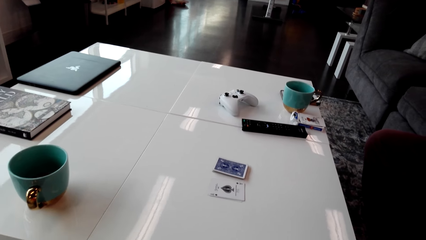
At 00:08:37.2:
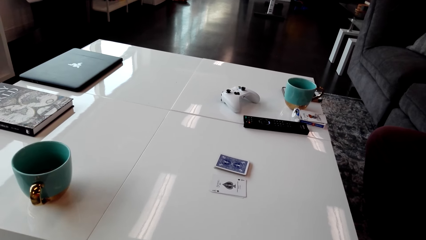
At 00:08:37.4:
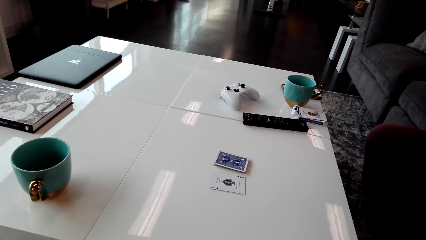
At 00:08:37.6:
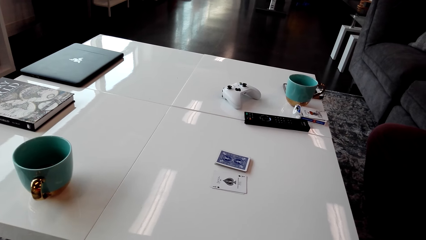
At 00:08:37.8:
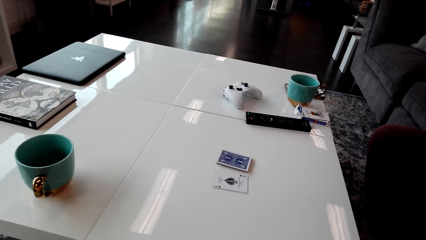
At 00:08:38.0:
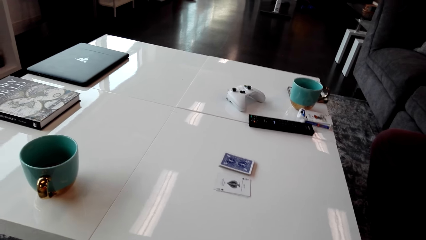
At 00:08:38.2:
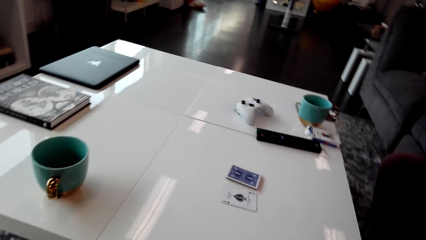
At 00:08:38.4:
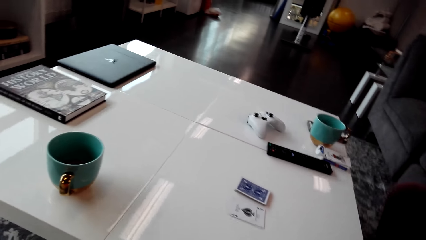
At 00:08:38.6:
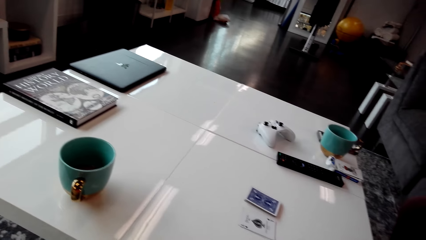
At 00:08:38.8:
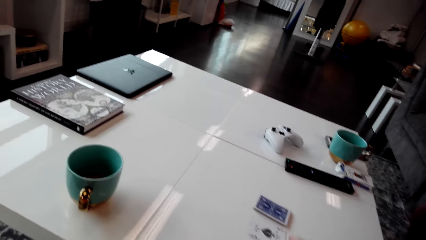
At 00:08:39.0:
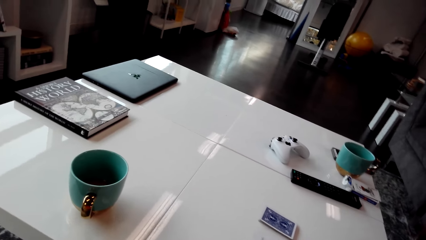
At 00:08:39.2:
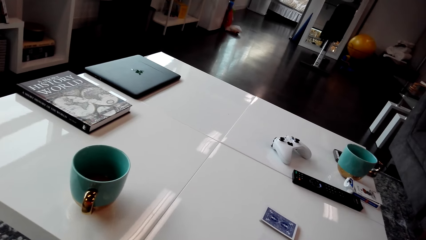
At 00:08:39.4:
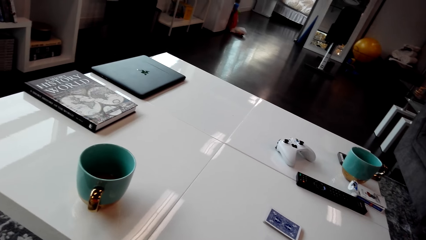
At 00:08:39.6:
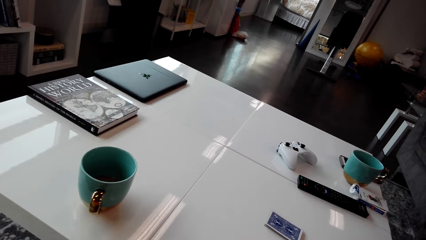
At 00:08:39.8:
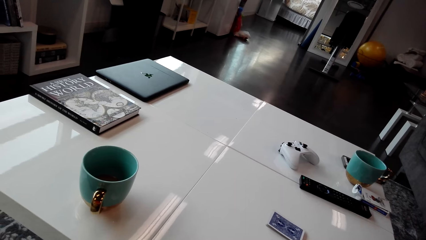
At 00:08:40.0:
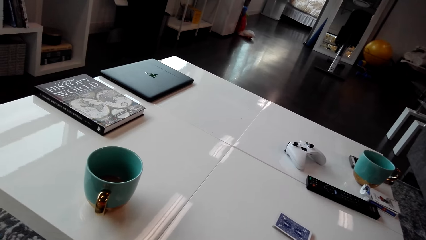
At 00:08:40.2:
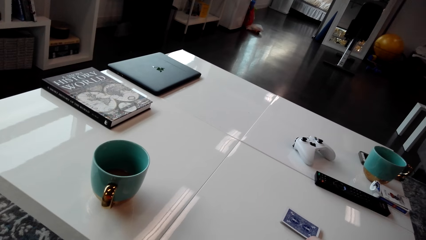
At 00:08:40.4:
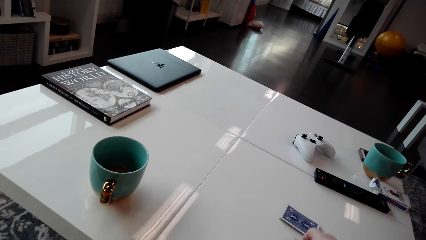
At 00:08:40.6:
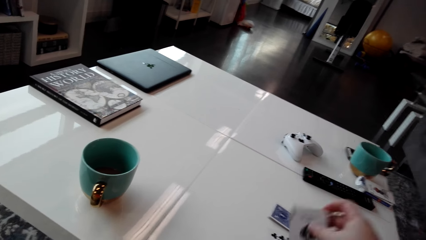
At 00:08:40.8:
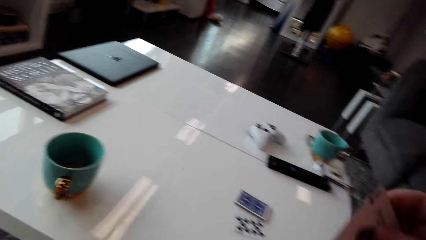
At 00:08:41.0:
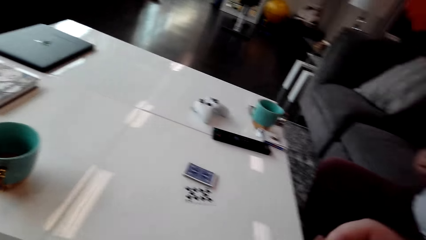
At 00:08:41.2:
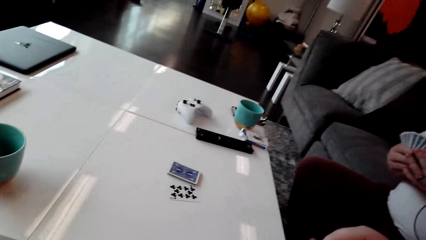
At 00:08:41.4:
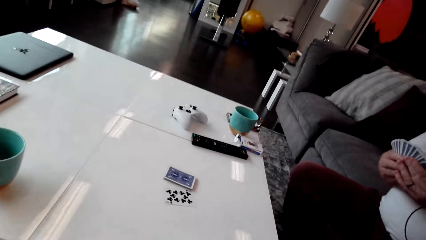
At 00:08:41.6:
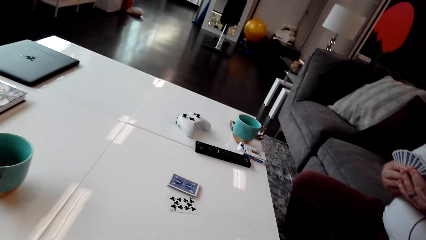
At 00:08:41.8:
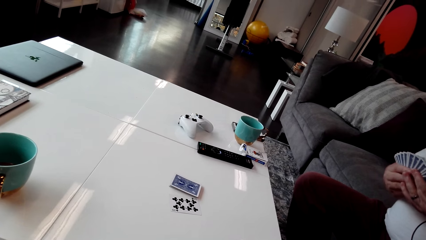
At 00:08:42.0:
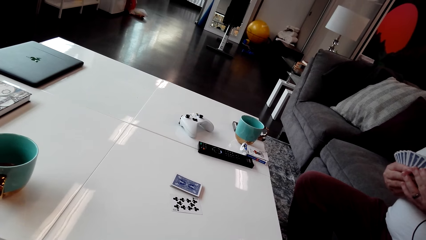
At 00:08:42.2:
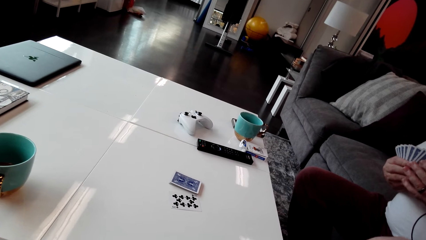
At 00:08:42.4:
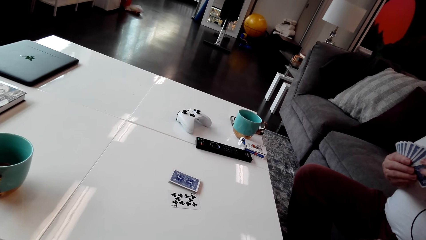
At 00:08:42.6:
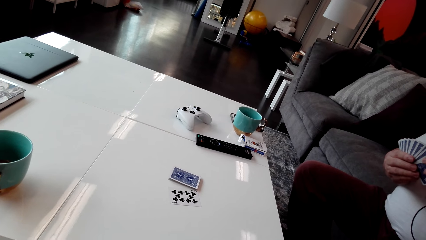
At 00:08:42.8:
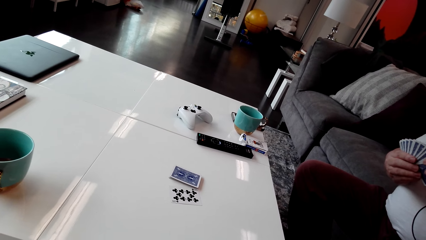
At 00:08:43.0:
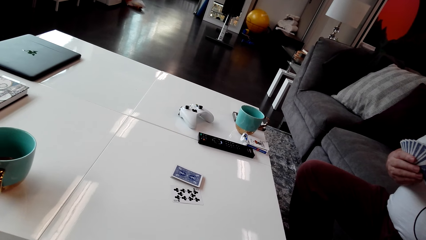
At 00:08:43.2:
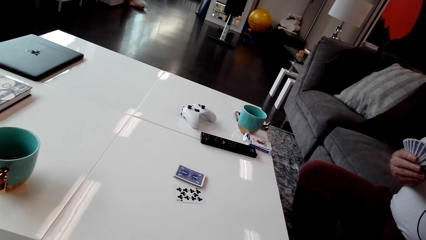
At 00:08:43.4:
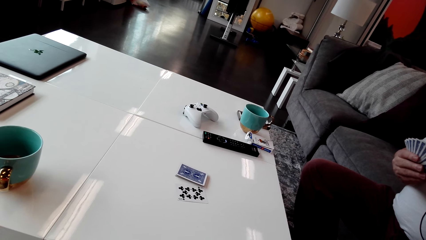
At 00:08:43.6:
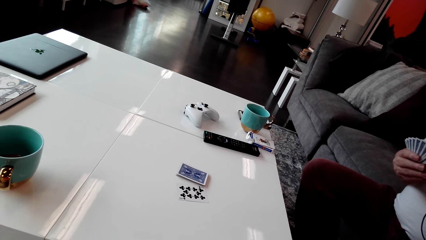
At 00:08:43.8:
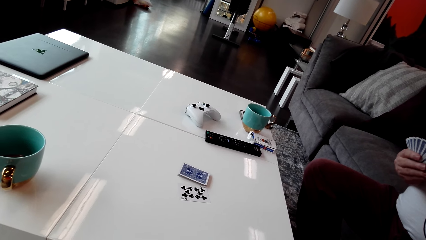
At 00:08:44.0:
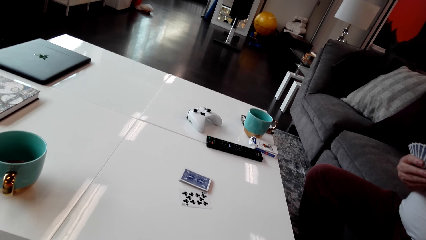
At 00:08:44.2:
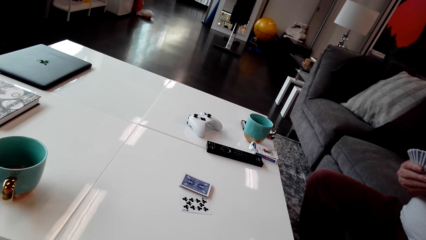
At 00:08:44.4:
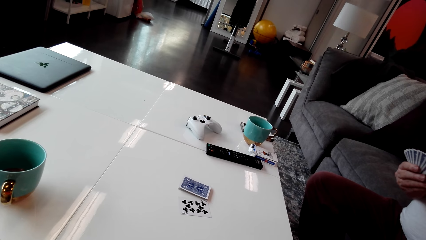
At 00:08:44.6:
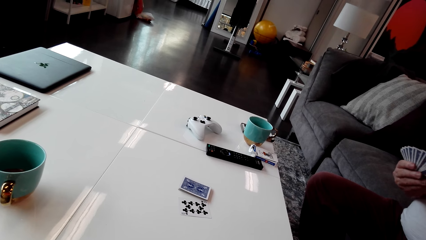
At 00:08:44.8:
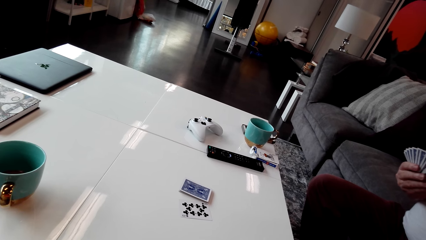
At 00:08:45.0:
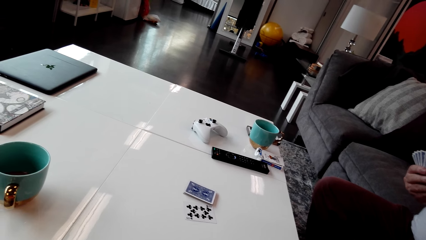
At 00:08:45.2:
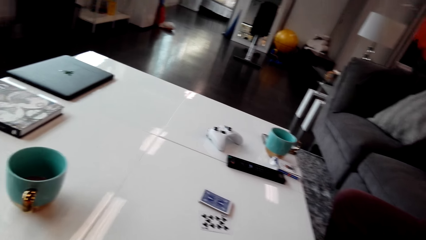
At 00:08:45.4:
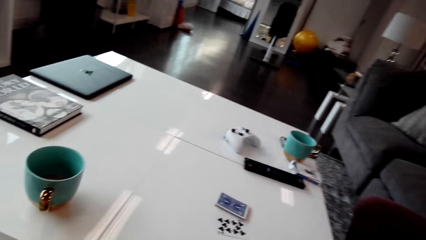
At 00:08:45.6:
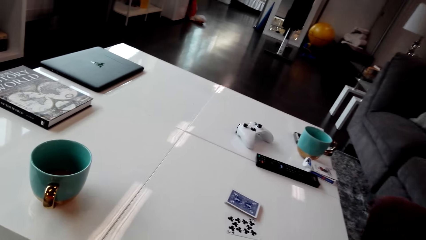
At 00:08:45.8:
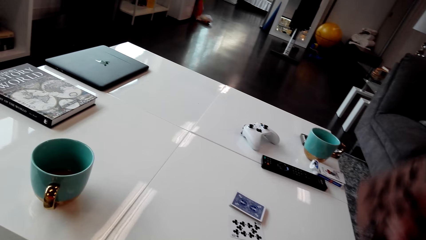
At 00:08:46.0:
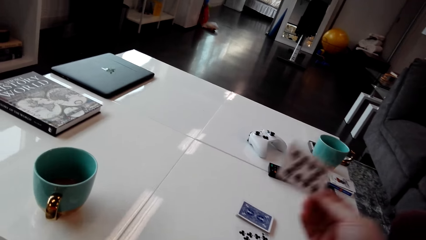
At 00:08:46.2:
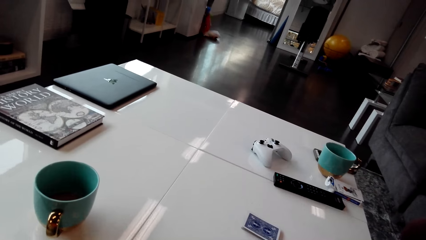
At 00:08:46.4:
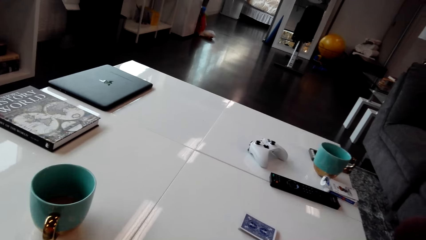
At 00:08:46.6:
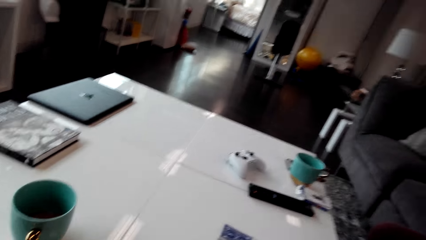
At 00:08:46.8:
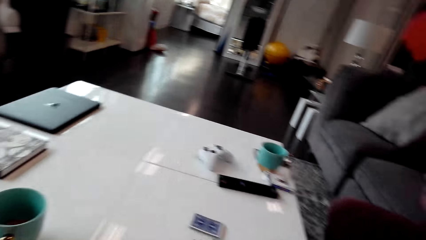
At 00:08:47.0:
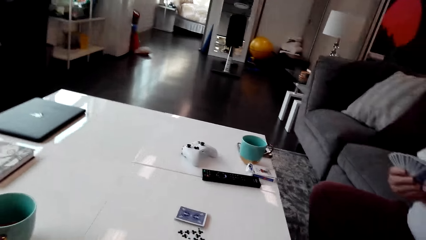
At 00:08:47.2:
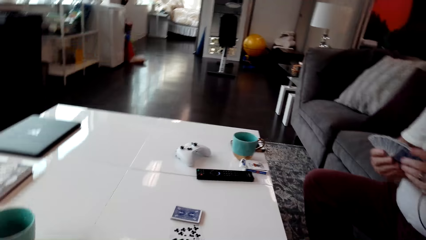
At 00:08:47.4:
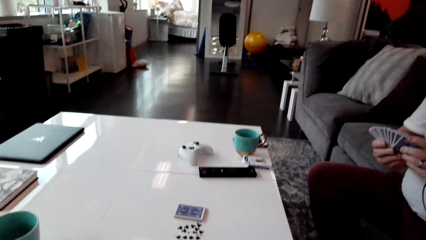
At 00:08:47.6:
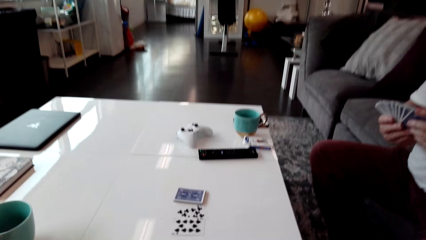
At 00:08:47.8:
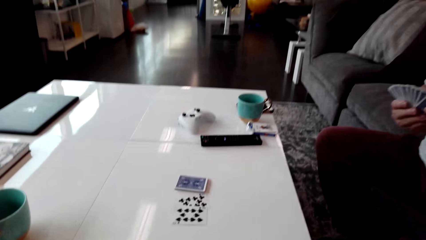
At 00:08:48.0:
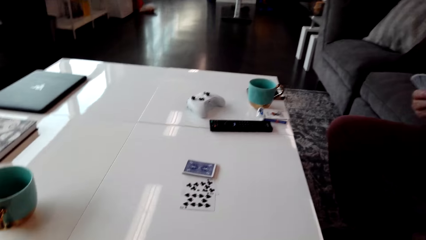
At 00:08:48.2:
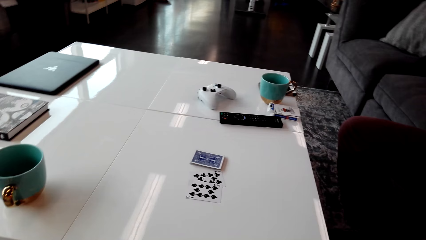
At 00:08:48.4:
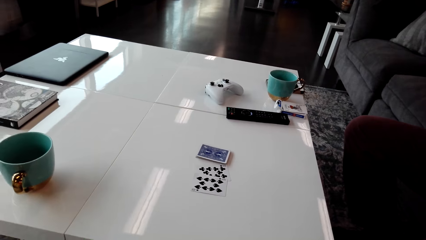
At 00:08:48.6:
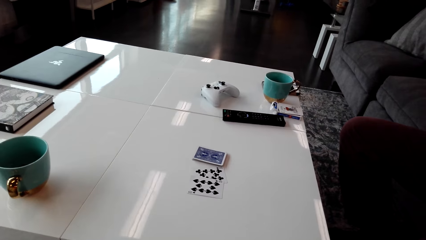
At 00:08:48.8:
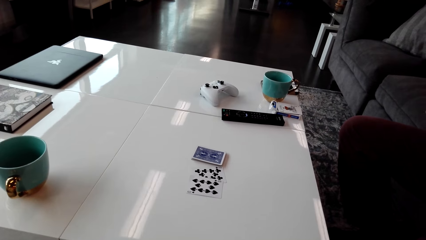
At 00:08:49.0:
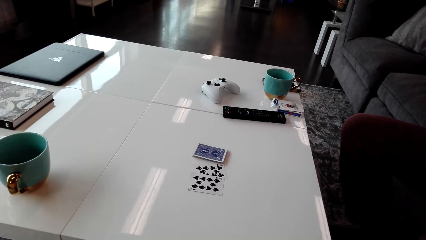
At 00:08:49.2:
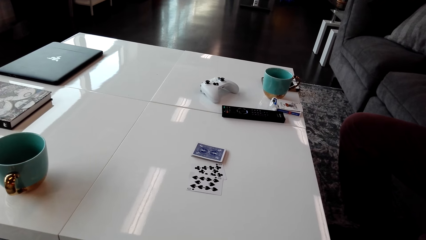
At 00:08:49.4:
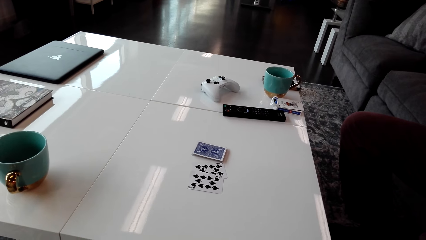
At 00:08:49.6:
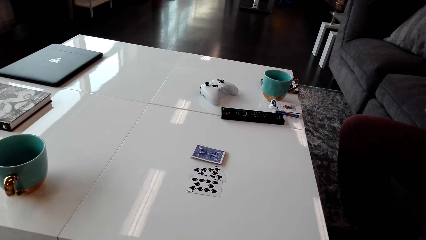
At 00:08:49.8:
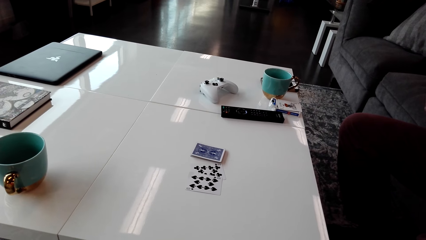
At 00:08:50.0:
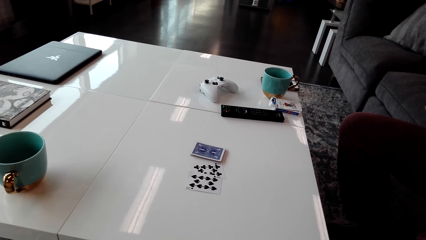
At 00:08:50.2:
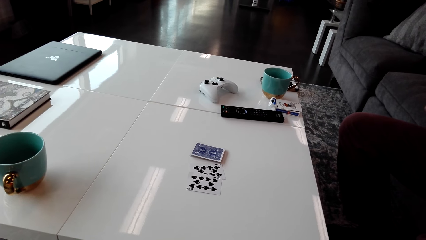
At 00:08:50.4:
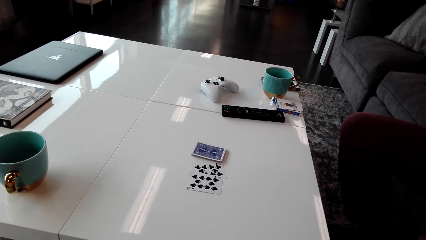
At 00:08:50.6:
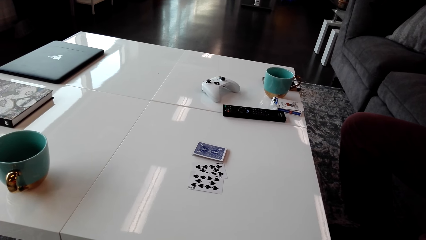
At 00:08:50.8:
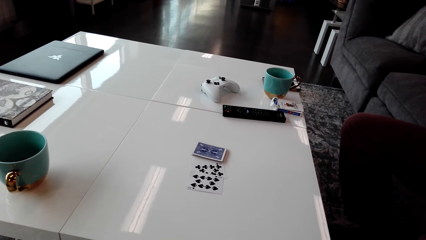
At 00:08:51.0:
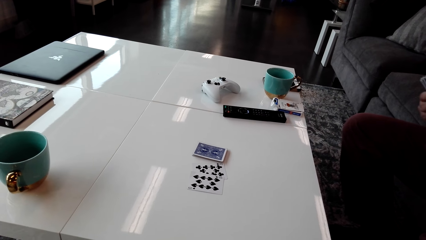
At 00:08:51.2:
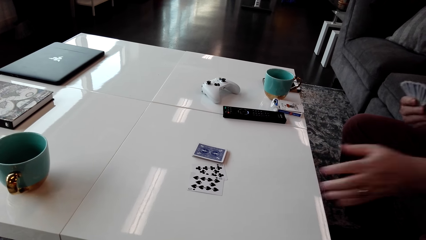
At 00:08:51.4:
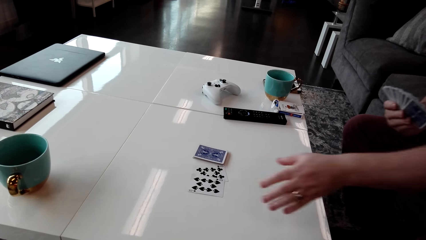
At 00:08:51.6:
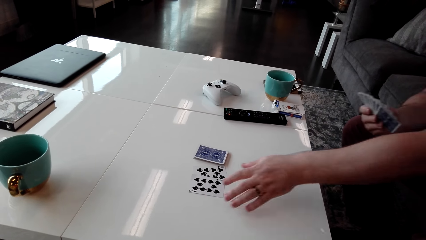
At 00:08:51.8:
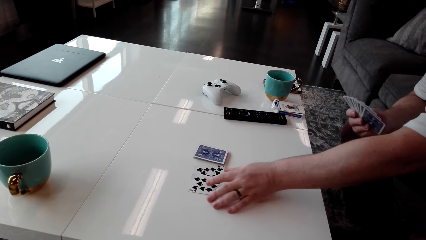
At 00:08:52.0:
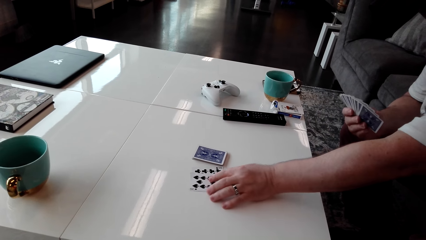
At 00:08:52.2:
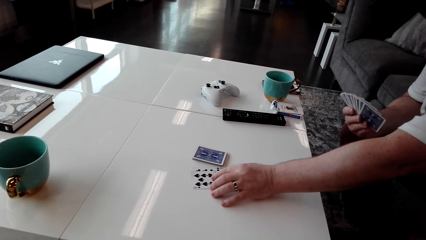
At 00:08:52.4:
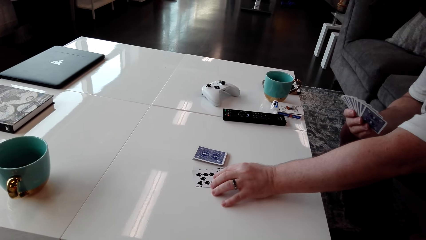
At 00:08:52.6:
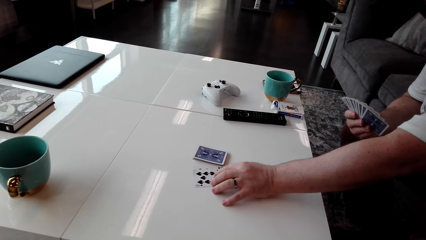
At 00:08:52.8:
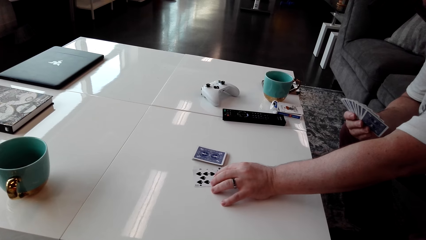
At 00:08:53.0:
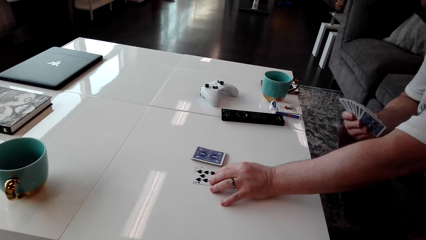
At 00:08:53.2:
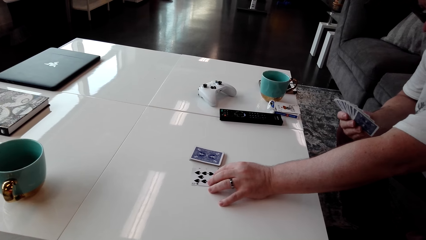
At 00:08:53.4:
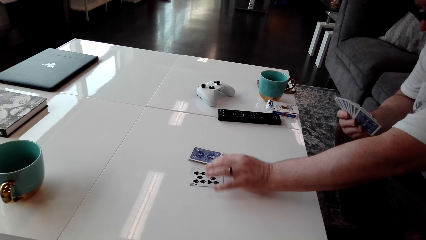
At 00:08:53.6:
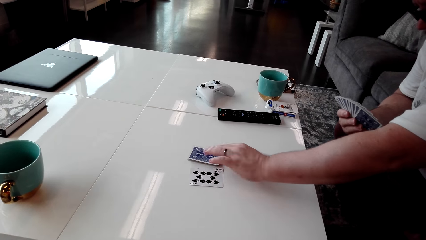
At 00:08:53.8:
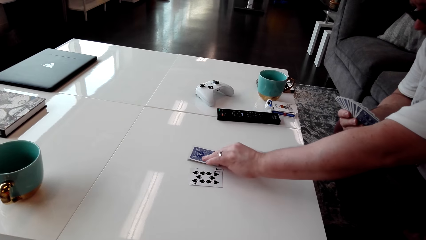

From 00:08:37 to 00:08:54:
The camera wearer picks up a card on the table. A man puts the card on the table. The camera wearer places a card on the table. They stare at the cards on the table. The man moves the cards on the table and puts together the cards on the table.
